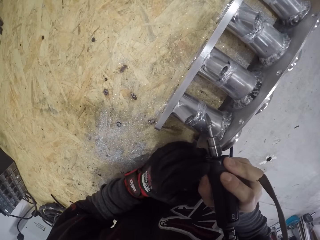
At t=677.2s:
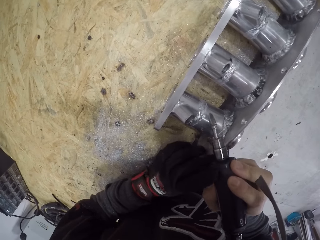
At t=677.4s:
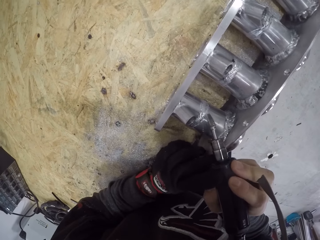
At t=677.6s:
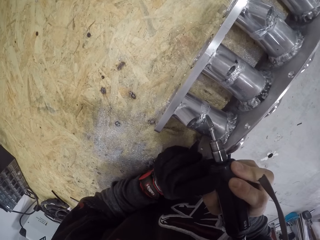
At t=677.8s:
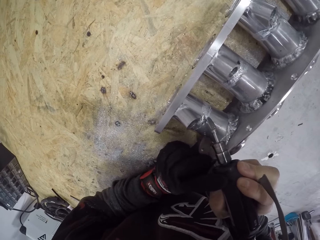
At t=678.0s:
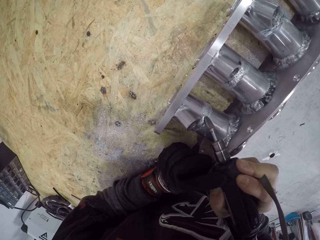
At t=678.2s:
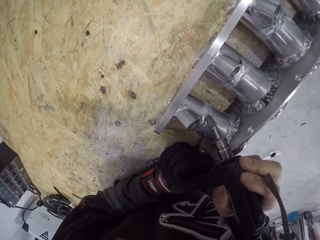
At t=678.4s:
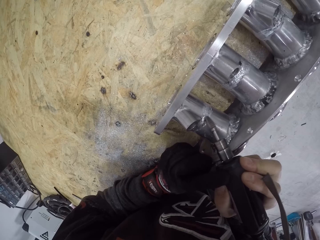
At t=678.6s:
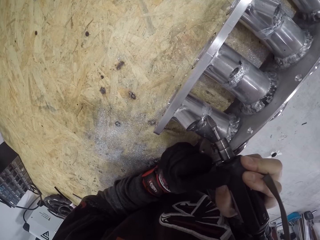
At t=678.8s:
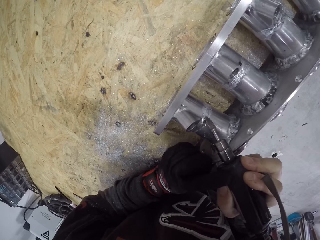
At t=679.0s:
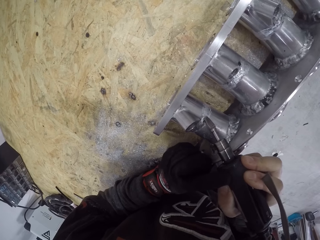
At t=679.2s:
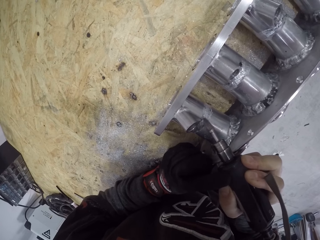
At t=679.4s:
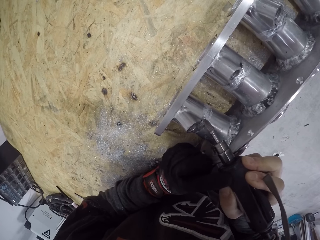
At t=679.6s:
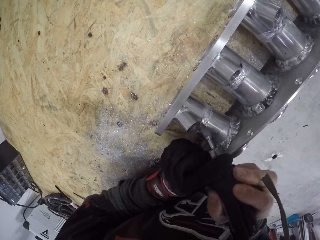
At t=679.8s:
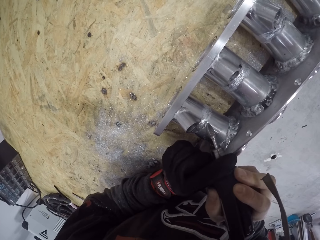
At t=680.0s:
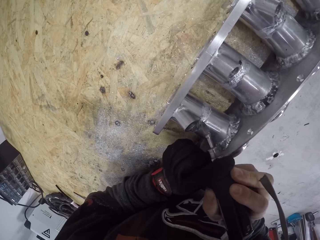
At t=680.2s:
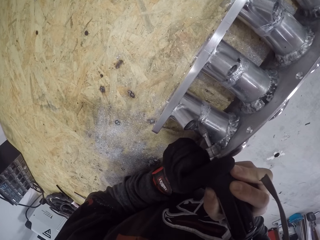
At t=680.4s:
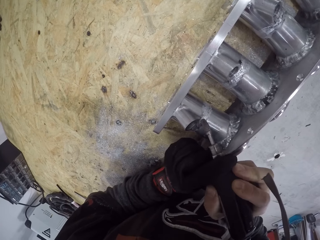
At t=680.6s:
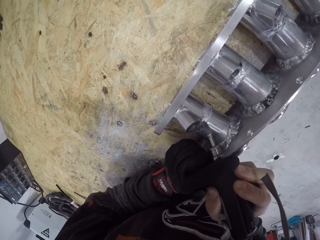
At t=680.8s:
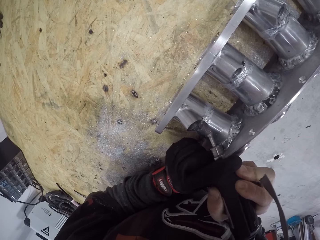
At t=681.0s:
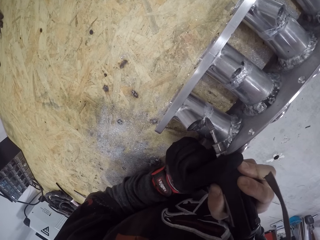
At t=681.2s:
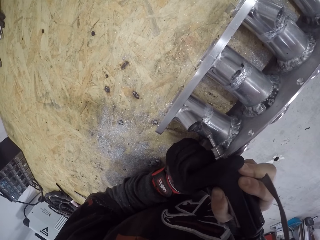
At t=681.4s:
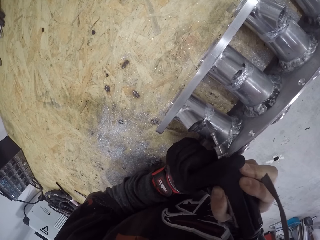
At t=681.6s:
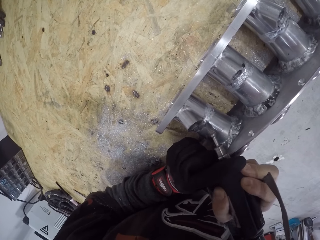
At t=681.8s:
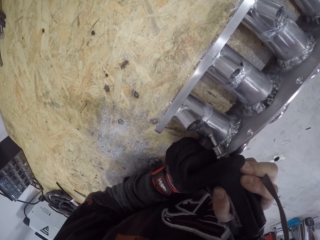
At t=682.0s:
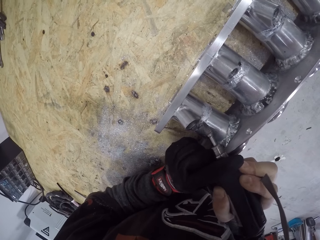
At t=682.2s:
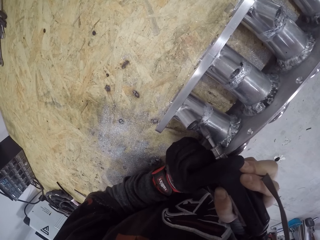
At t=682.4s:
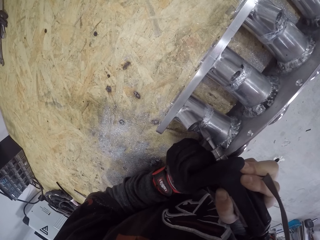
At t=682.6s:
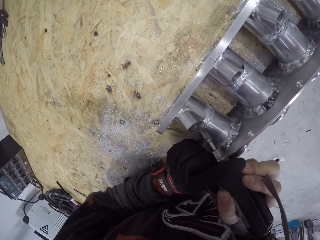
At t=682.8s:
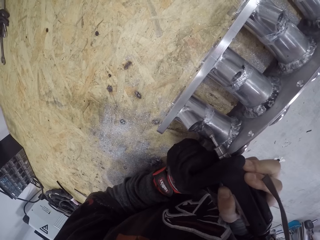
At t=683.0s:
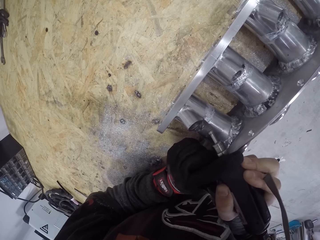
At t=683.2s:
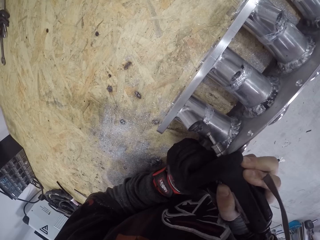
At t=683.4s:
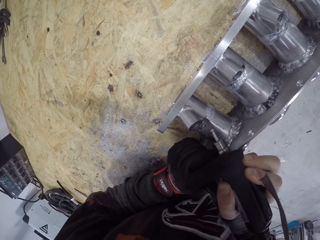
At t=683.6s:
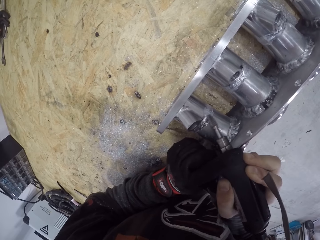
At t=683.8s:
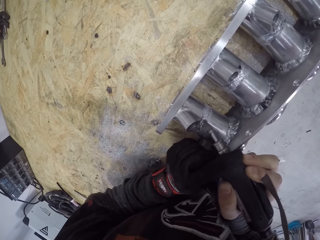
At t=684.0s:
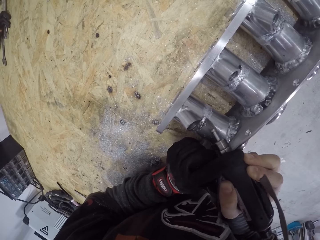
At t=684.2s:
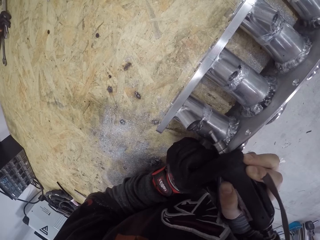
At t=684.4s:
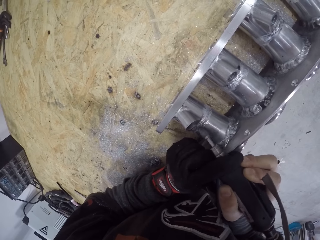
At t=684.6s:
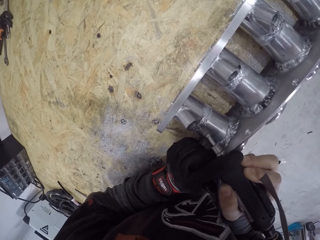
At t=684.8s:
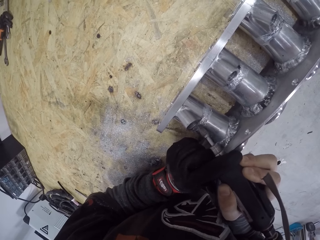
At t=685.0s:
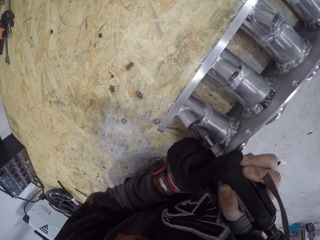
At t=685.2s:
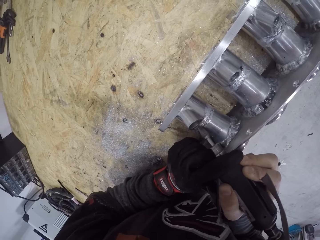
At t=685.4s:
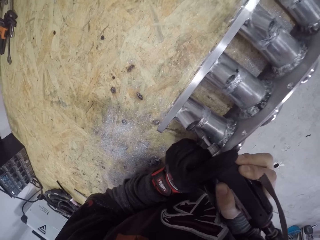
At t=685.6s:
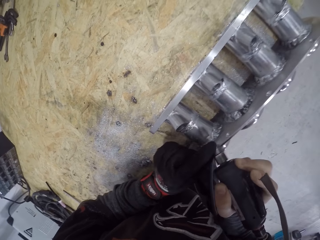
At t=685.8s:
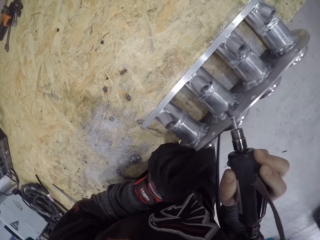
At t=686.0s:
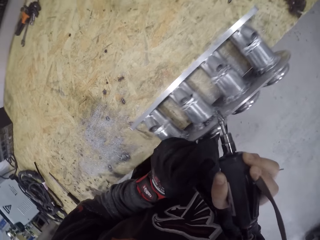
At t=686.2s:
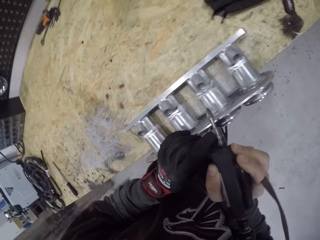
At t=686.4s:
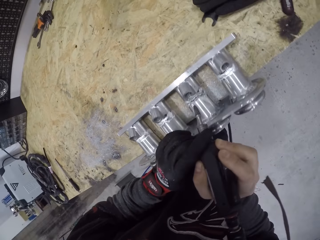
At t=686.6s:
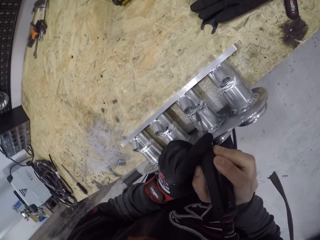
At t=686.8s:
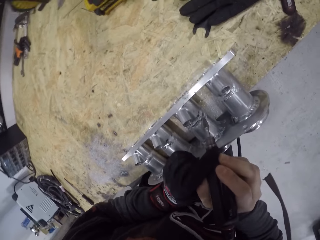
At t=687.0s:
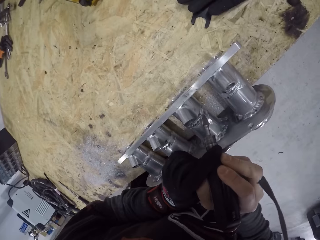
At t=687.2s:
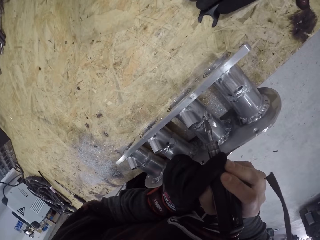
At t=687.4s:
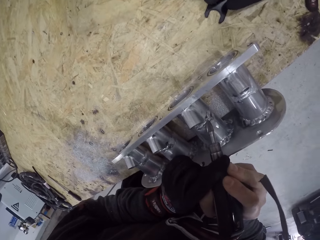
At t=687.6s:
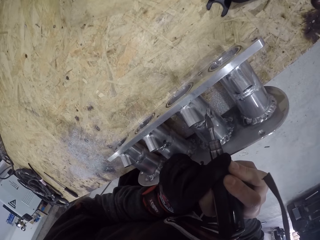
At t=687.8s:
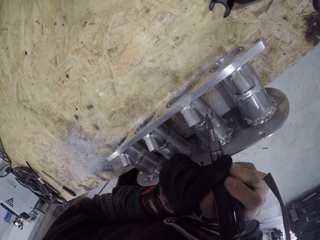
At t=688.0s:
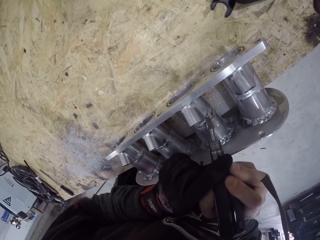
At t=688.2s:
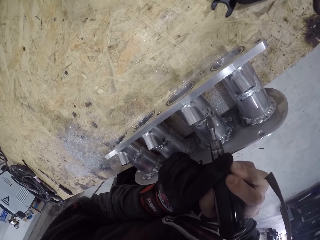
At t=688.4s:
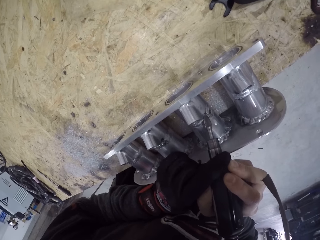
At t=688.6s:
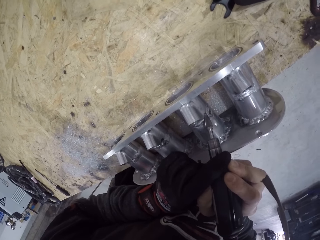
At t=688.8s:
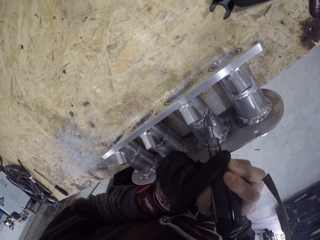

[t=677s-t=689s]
The camera wearer smoothens the engine block on the table with the deburring tool in his gloved left hand and his right hand.

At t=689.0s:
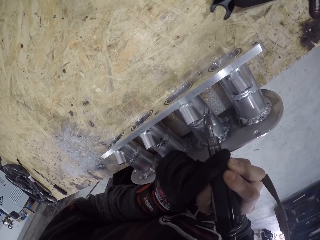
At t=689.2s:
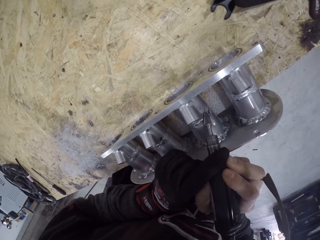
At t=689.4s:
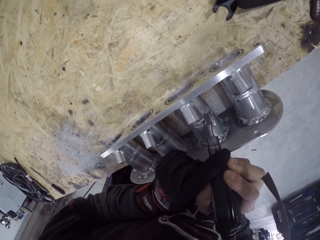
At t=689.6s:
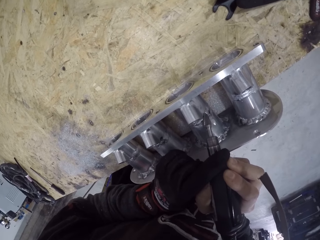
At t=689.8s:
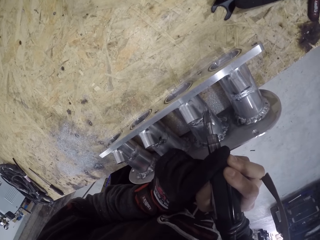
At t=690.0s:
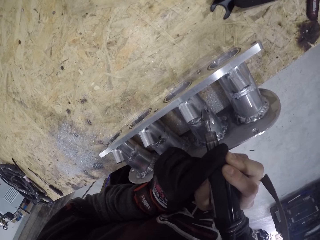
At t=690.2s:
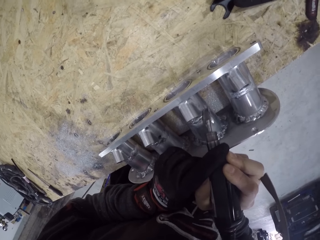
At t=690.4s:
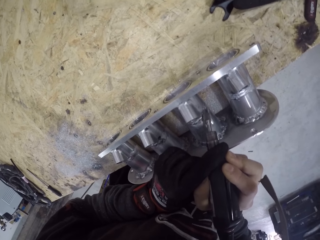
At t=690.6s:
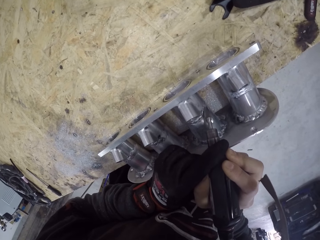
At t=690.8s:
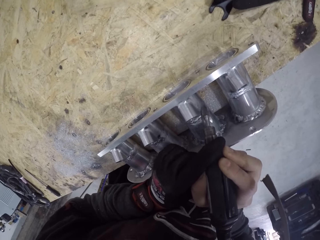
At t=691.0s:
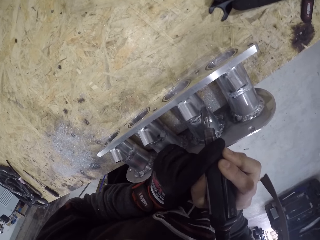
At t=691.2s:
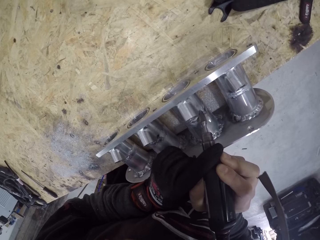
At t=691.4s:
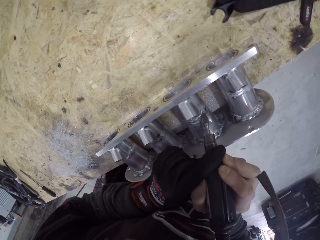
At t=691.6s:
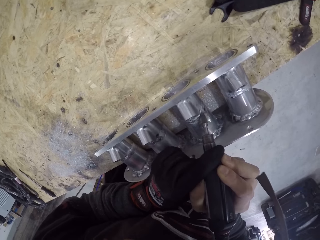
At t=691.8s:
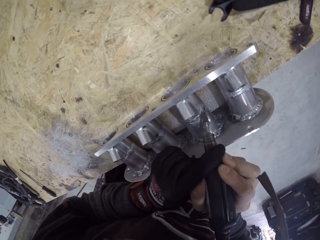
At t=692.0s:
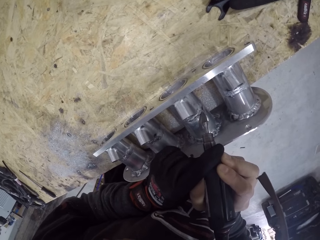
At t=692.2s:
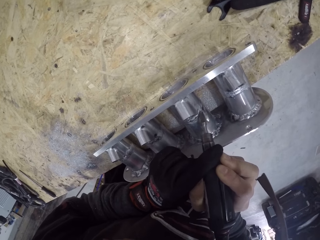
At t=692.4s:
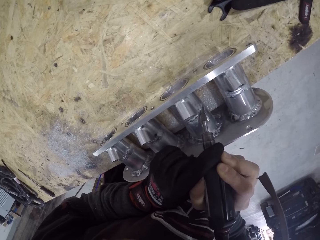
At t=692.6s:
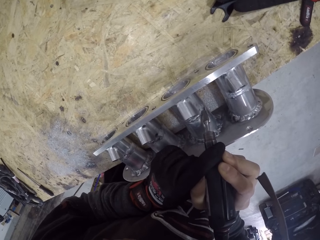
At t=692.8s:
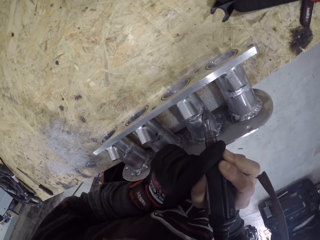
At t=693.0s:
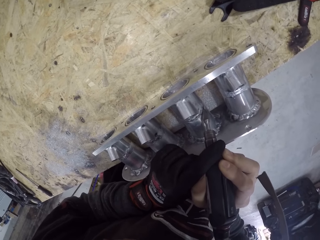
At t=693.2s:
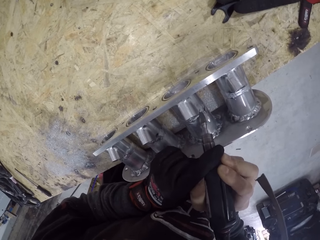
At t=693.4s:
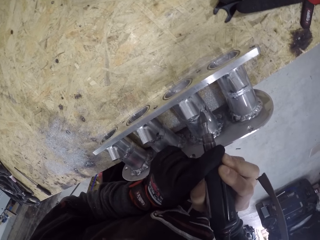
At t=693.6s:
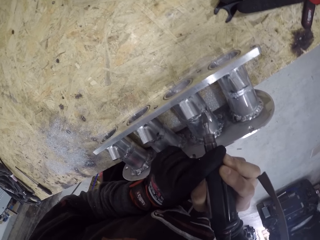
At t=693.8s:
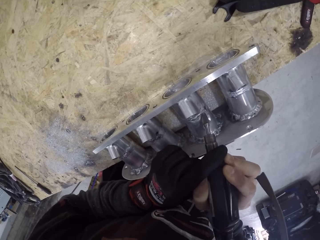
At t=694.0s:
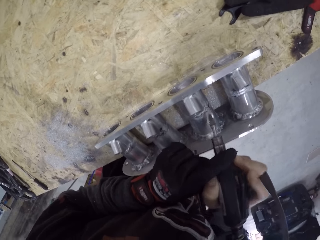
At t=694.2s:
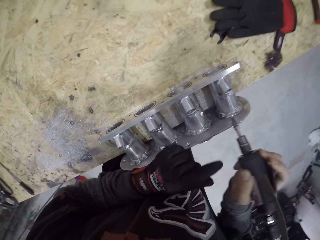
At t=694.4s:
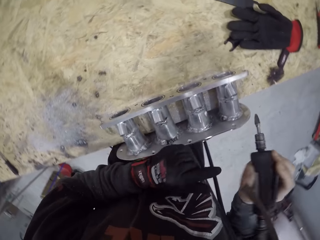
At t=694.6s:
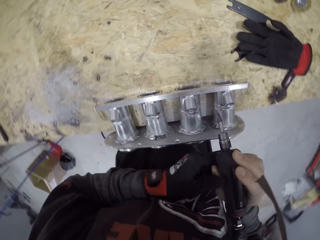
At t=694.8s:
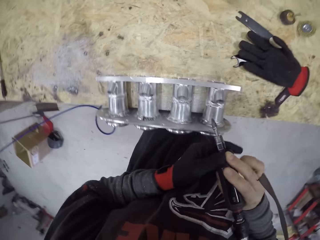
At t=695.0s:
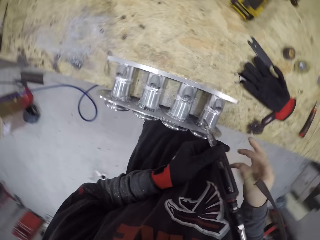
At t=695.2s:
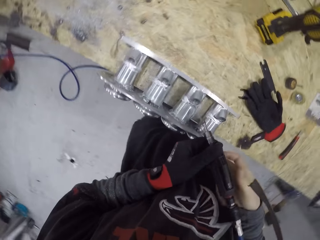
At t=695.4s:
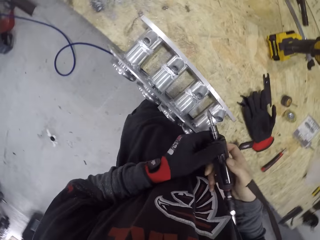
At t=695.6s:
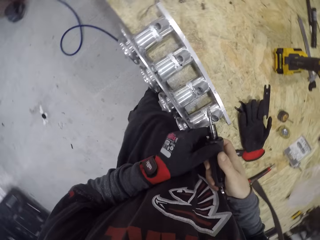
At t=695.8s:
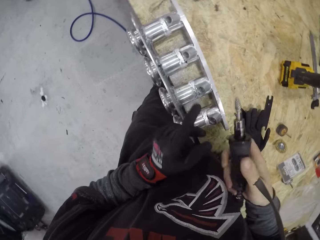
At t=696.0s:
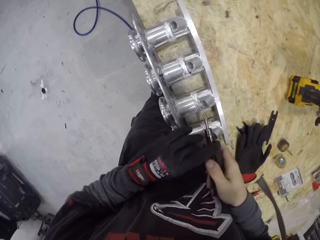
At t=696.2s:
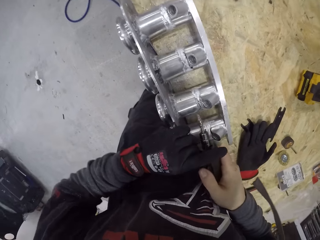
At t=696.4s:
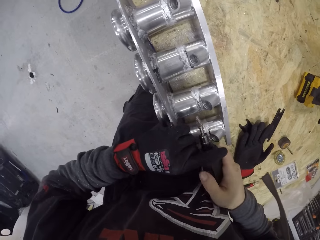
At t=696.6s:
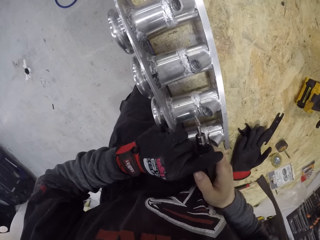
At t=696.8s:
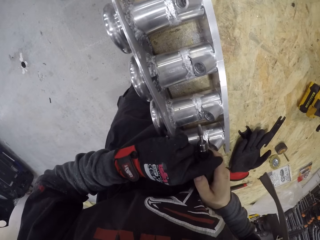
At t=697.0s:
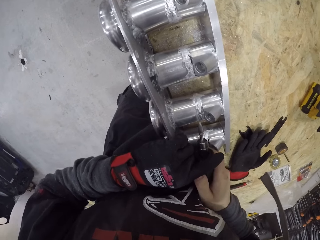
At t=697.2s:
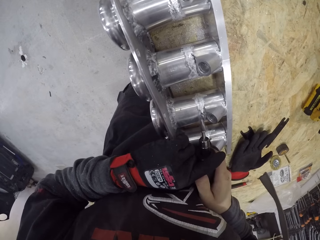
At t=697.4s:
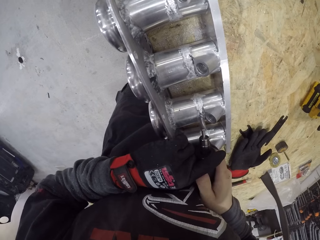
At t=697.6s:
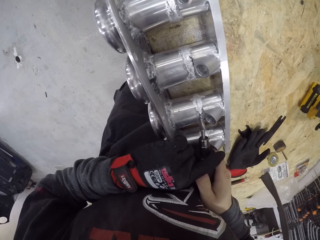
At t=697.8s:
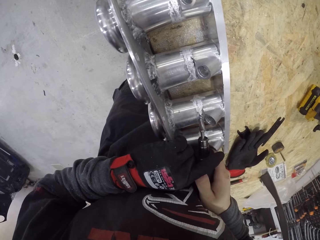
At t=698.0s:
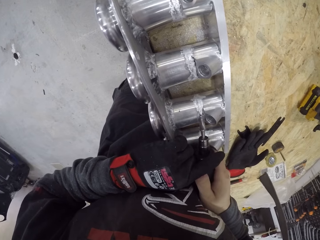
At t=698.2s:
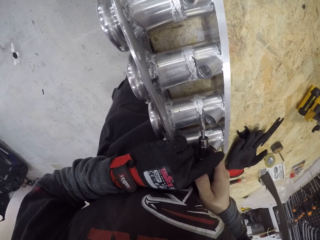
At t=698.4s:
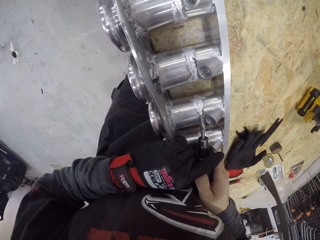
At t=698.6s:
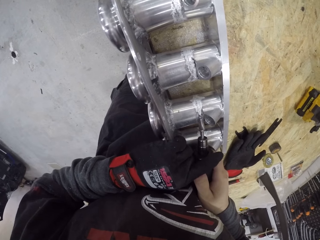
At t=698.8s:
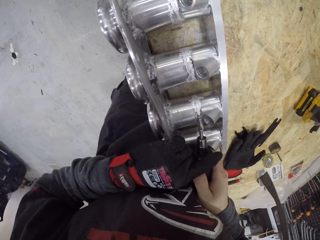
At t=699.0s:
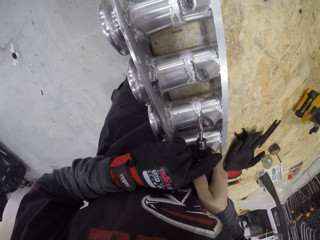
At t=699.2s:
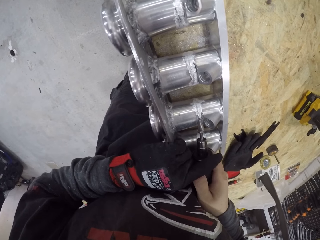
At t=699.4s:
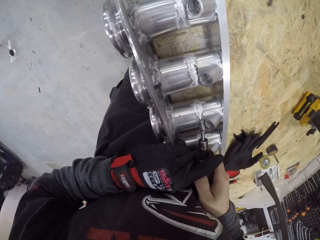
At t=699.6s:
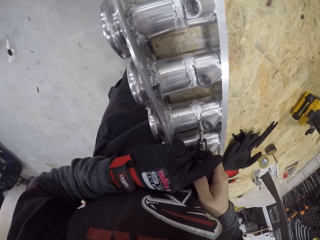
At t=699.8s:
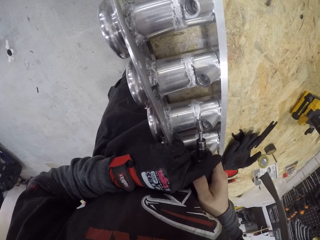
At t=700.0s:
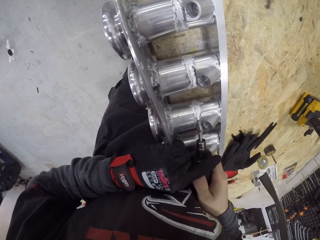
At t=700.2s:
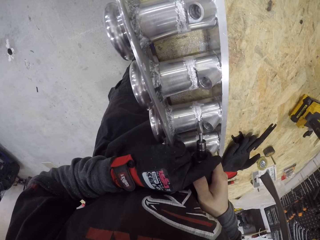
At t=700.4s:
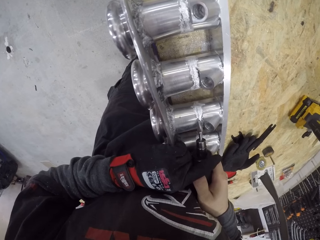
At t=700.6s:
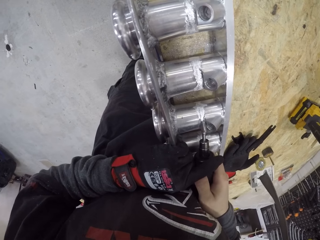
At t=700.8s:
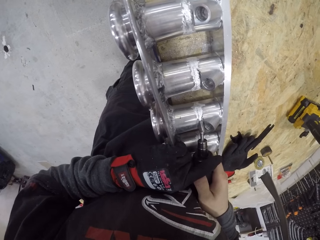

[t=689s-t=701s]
The camera wearer adjusts the deburring tool in his gloved left hand and his right hand.
